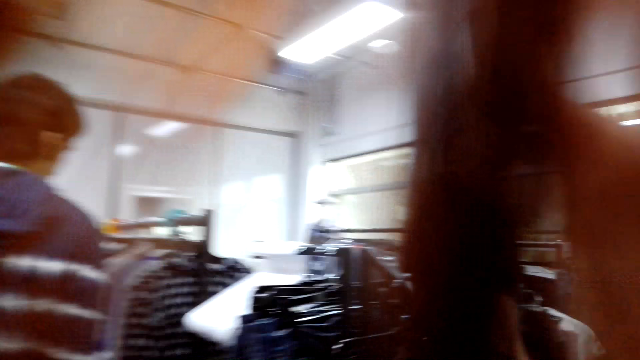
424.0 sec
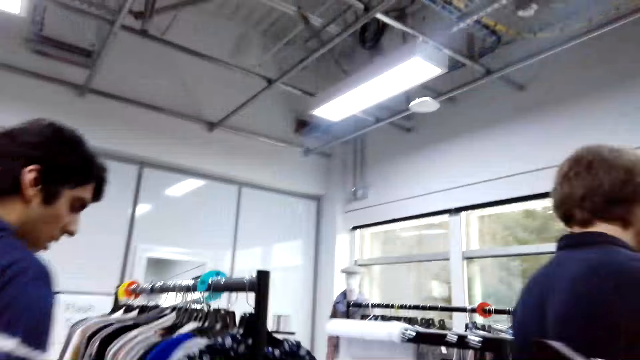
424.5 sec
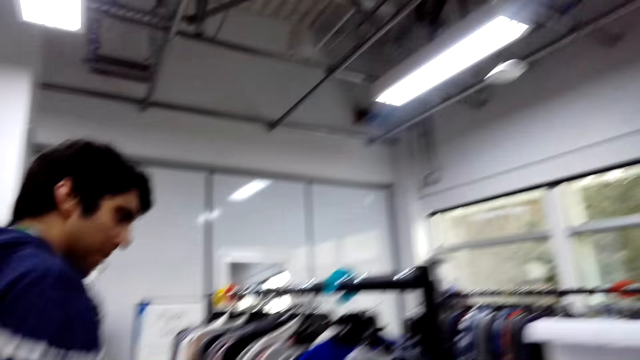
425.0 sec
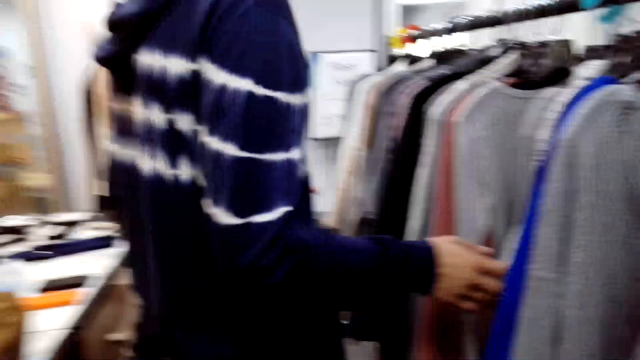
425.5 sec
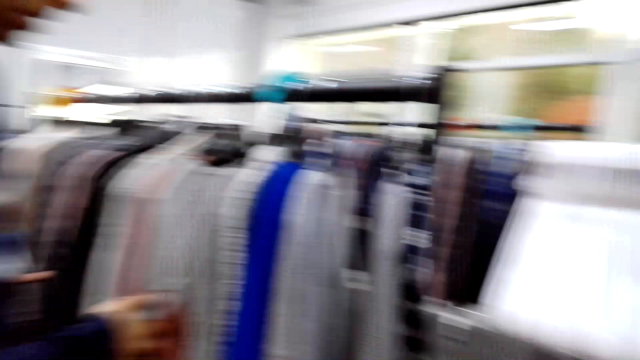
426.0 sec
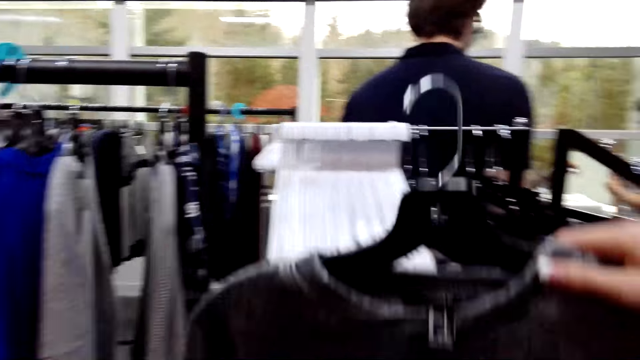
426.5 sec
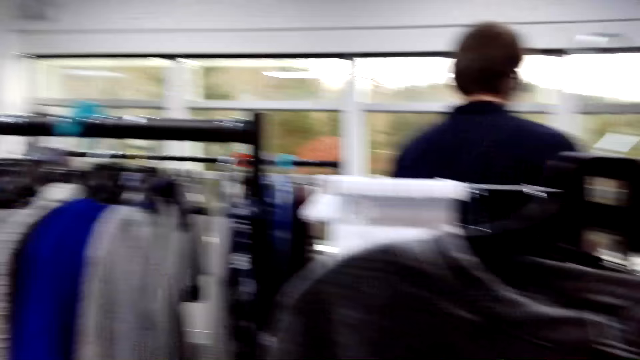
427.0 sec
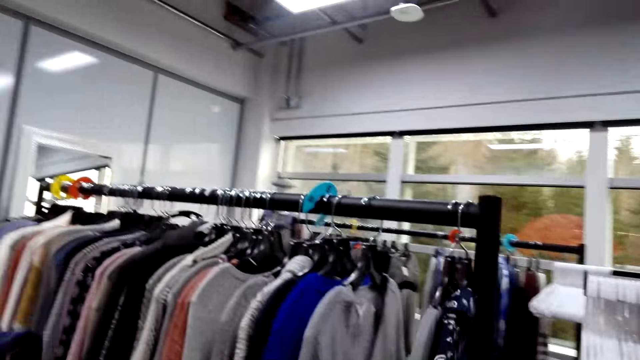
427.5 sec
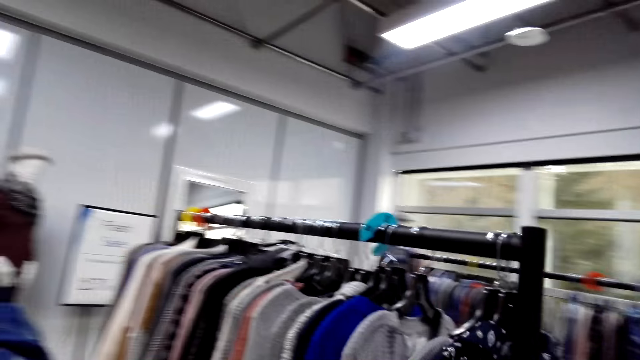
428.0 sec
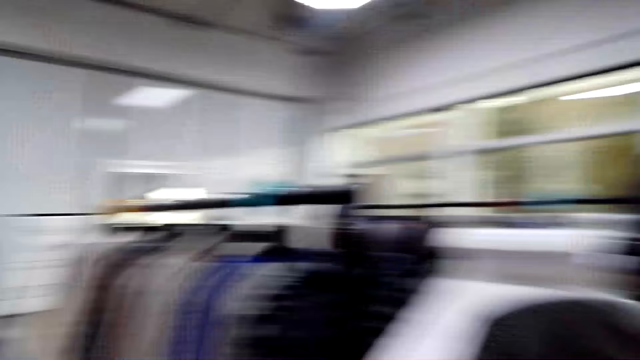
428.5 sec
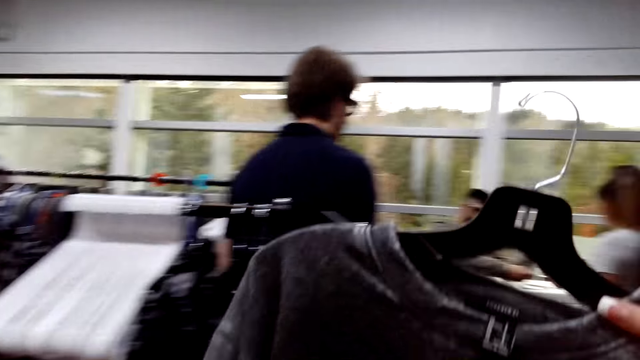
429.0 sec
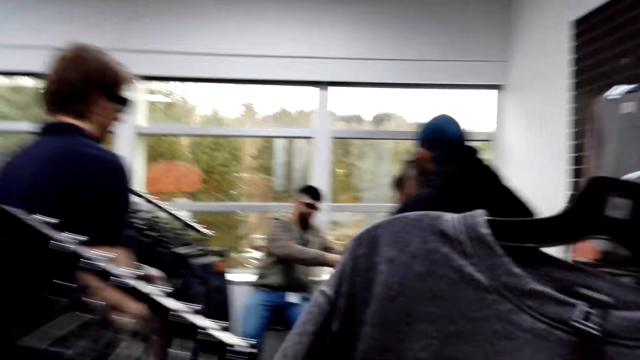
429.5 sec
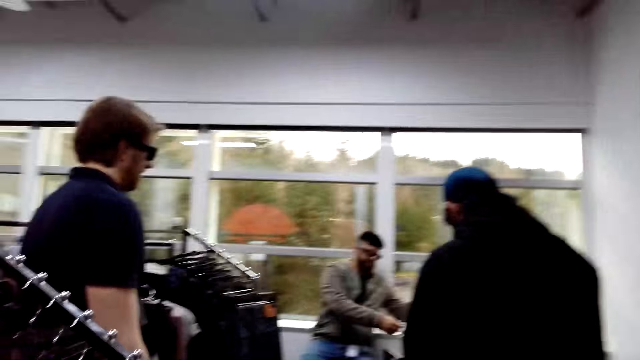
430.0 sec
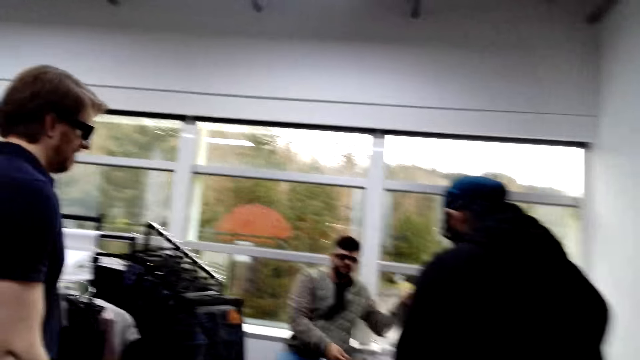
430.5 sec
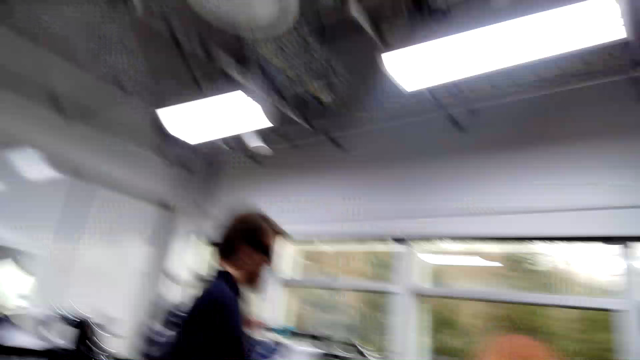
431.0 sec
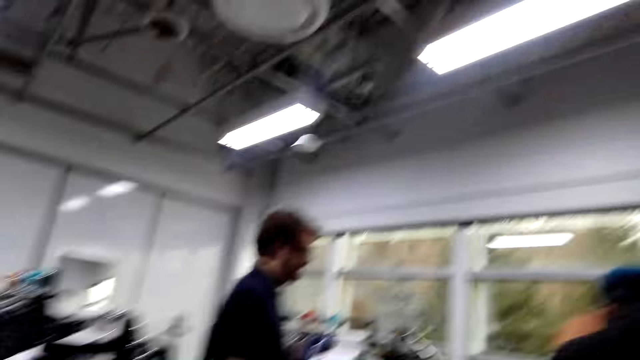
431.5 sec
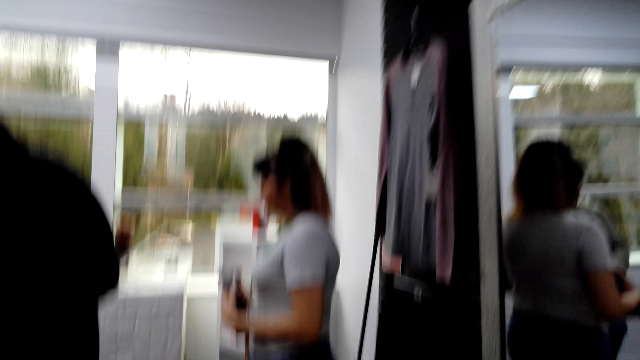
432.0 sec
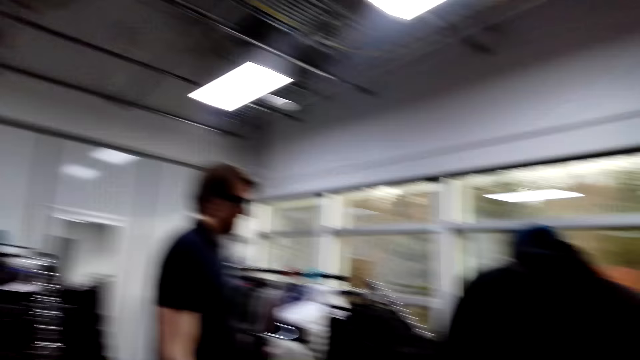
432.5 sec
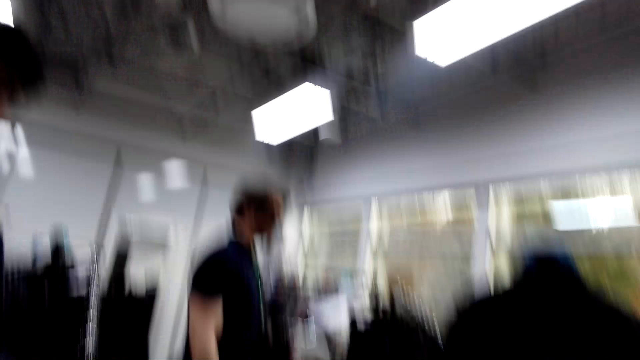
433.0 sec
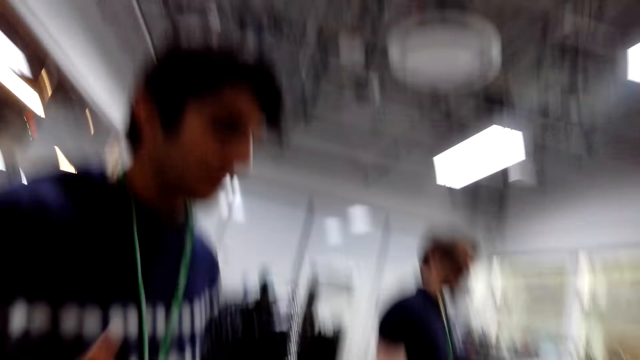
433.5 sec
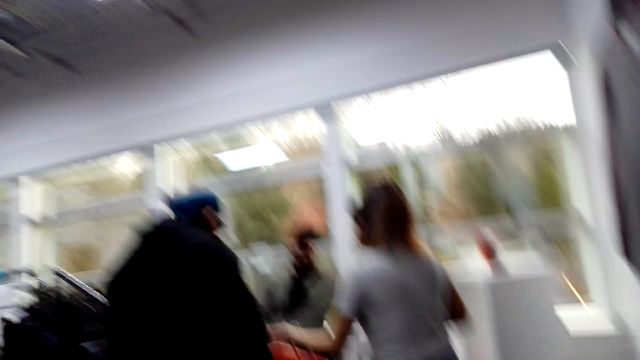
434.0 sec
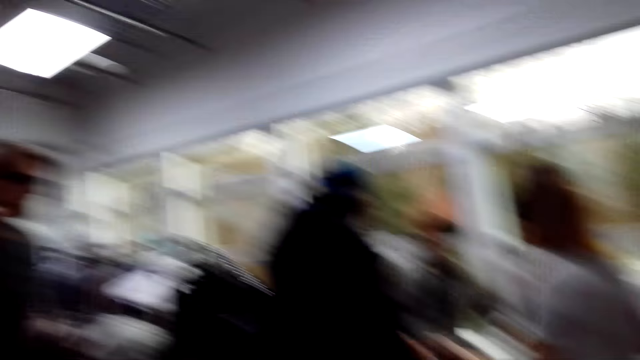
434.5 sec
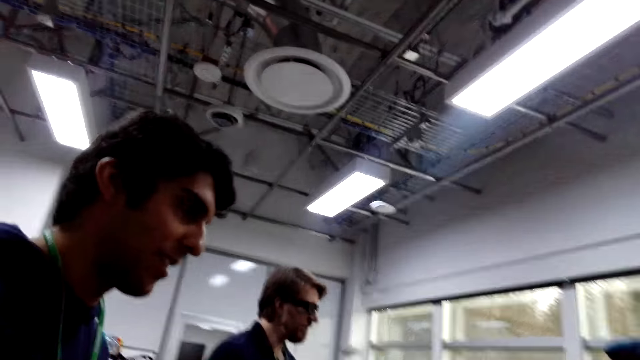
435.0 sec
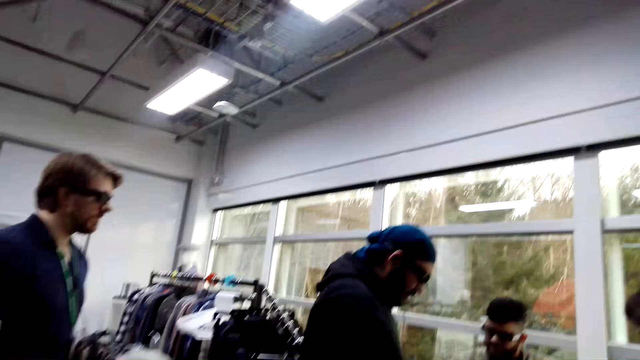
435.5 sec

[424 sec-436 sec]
The camera wearer holds a T-shirt. The camera wearer and a person are looking at sweaters and shirts. They look around.

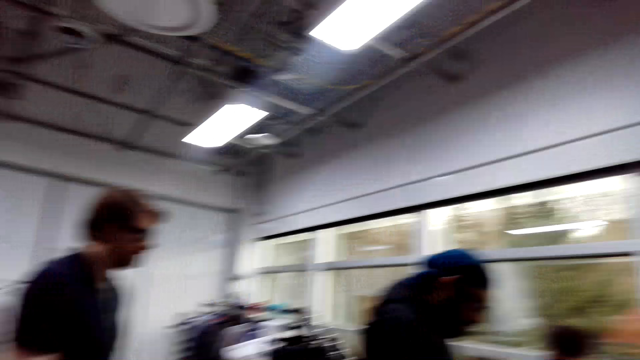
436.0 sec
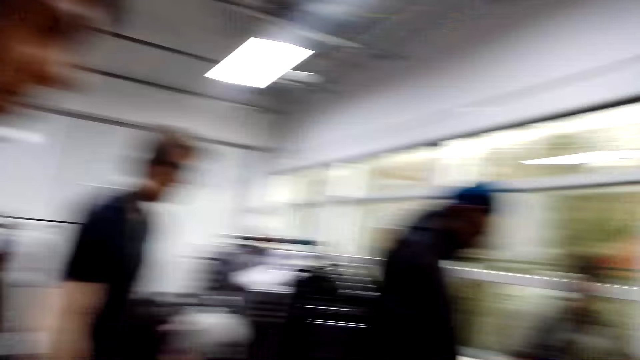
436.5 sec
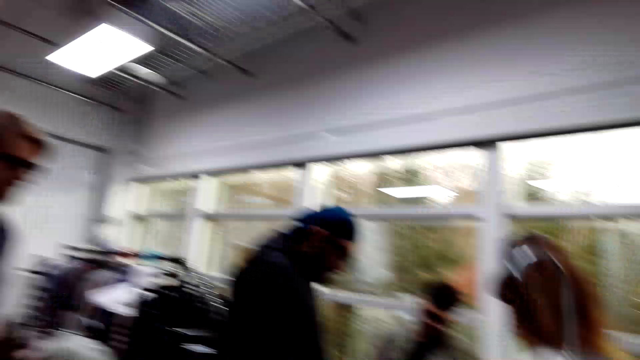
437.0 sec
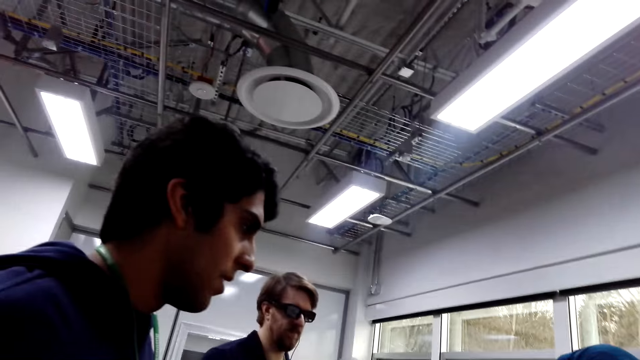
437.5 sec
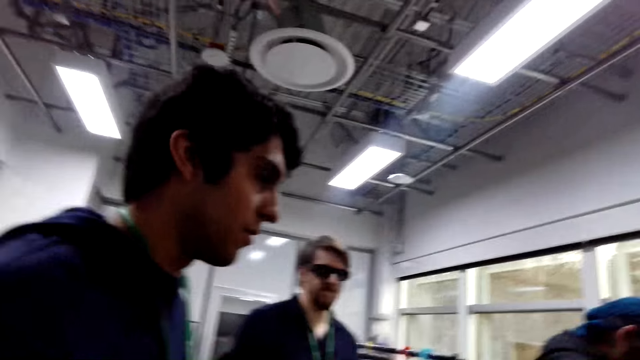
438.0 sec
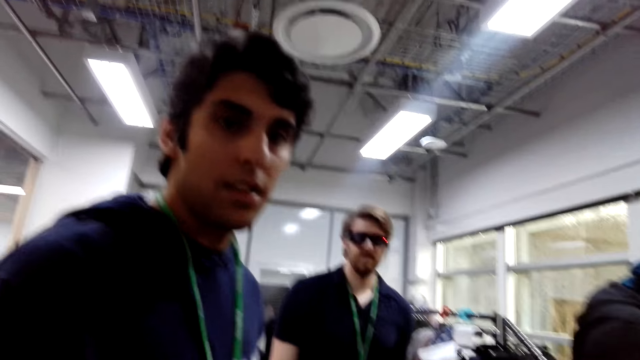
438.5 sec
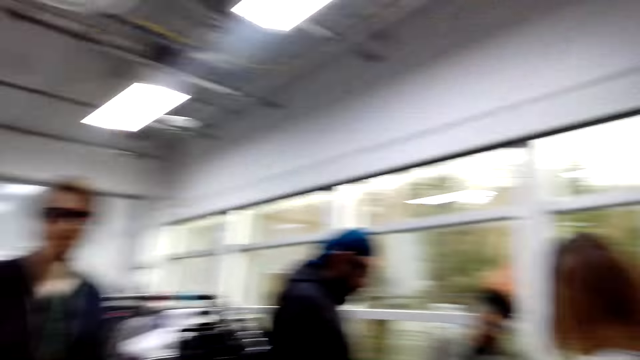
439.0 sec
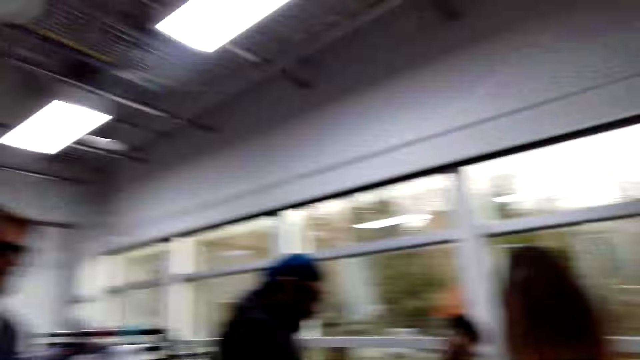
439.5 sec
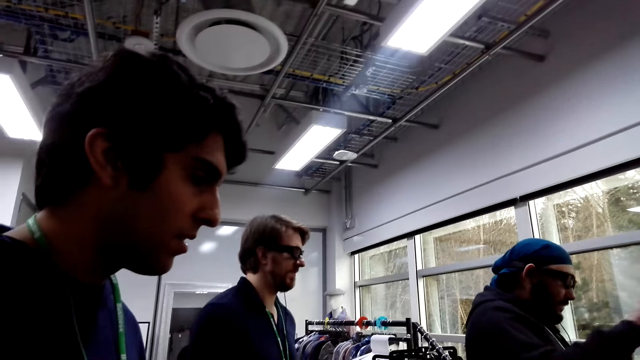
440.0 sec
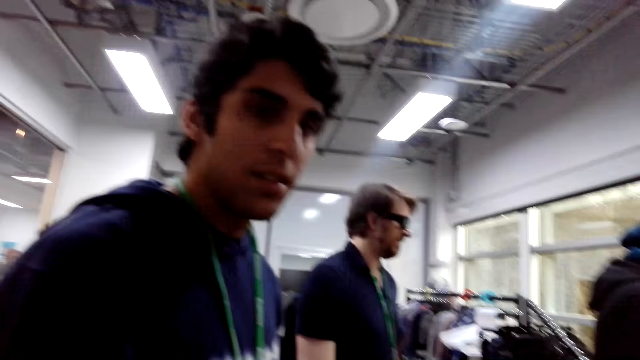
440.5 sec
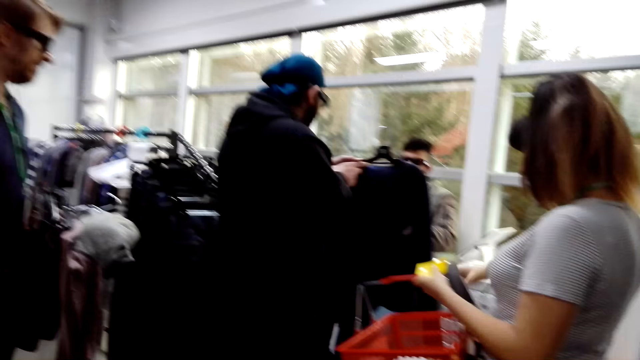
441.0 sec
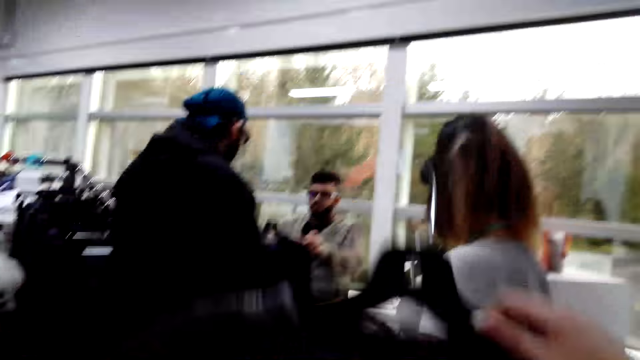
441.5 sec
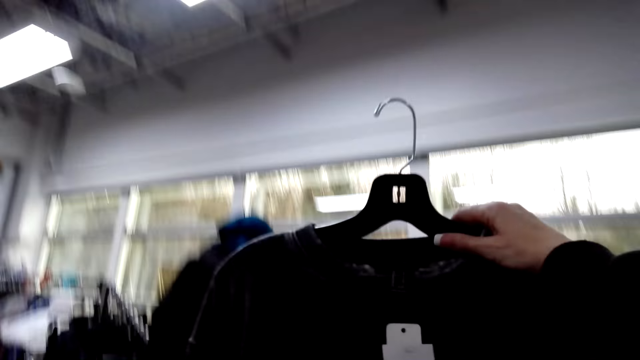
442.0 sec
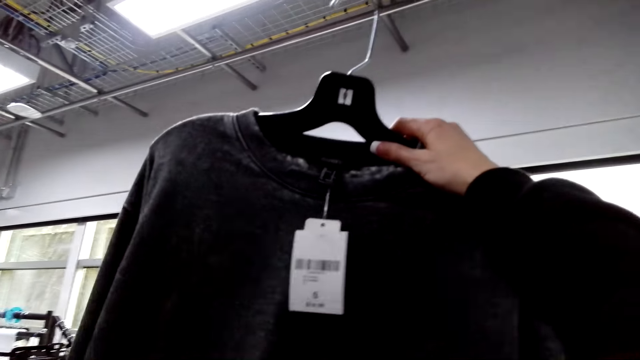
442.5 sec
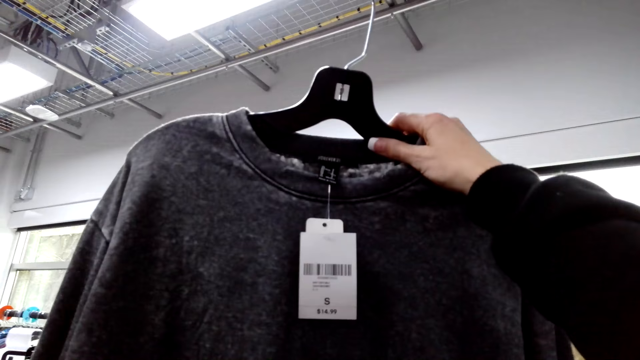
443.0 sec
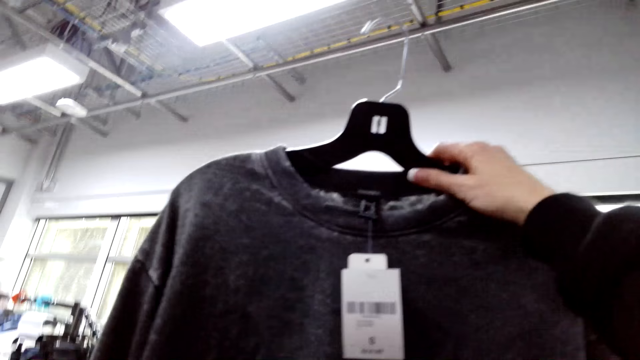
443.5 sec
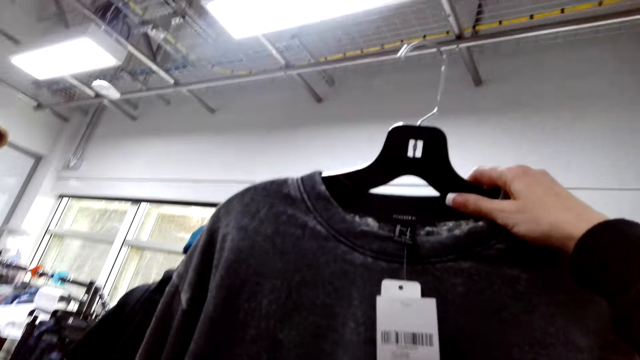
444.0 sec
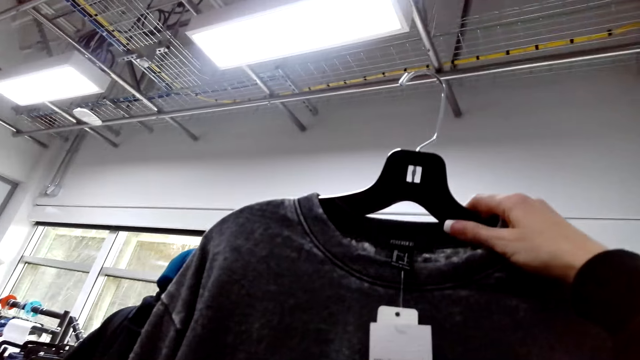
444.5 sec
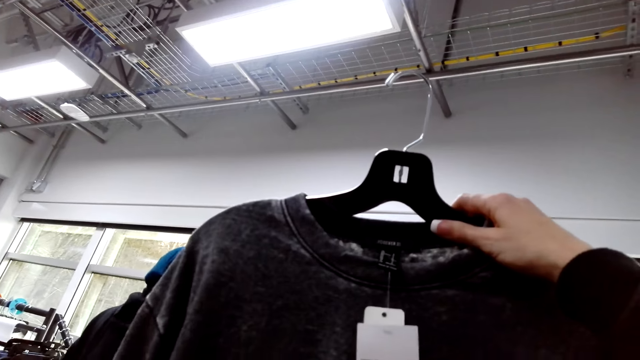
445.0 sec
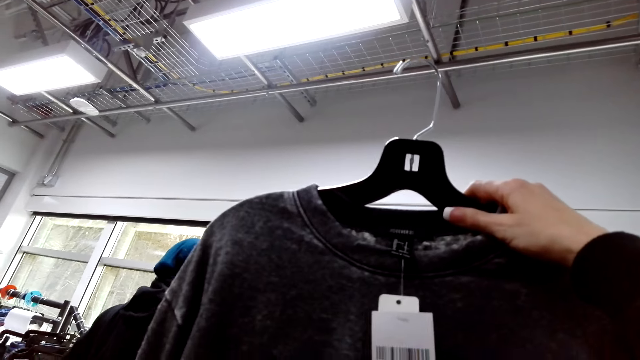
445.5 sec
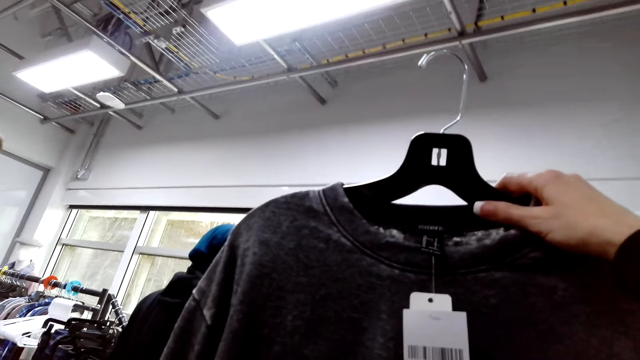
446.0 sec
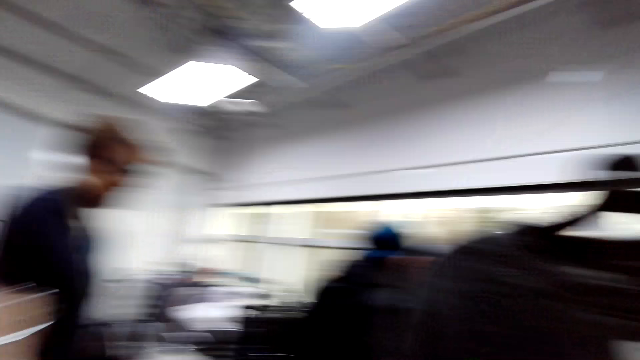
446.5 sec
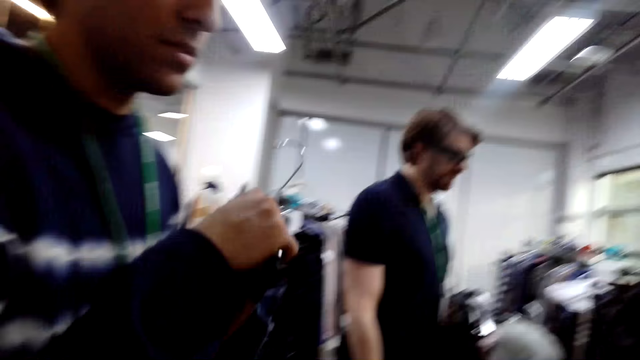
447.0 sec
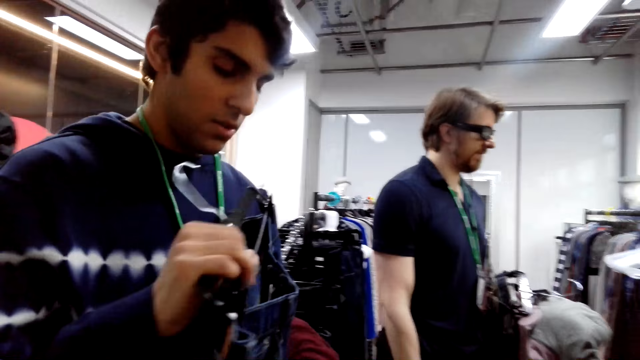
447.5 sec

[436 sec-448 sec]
The camera wearer looks at the price tag. They are looking at a shirt on a high point.
